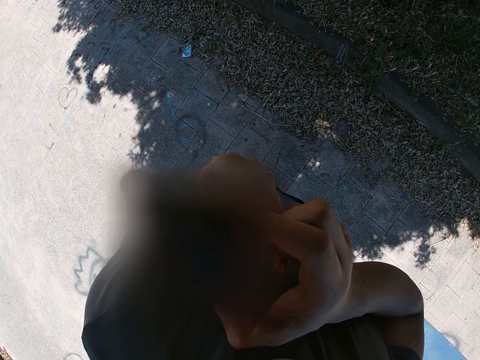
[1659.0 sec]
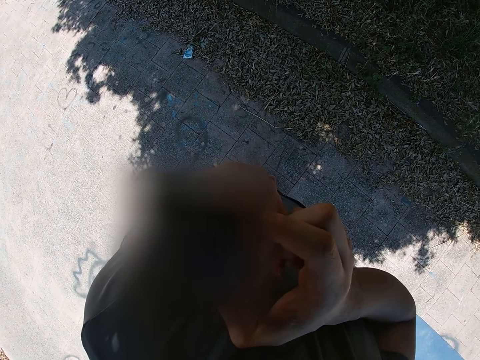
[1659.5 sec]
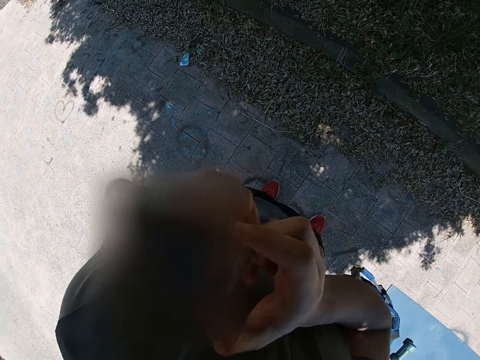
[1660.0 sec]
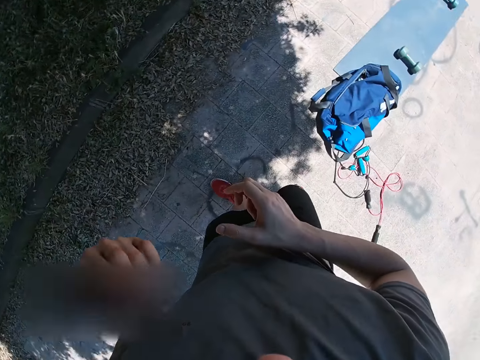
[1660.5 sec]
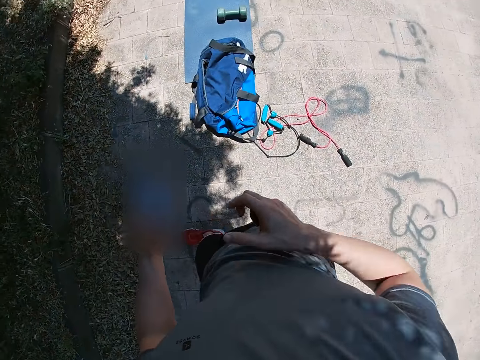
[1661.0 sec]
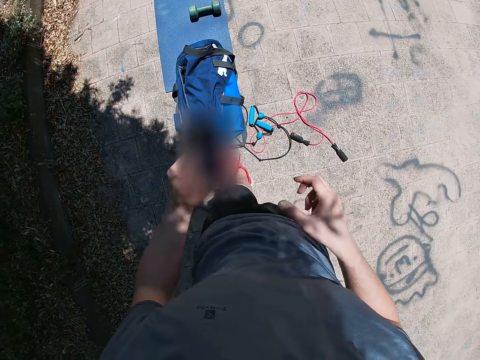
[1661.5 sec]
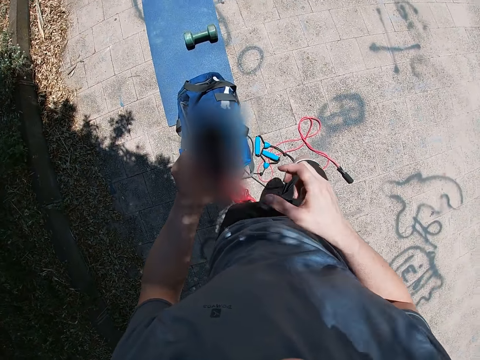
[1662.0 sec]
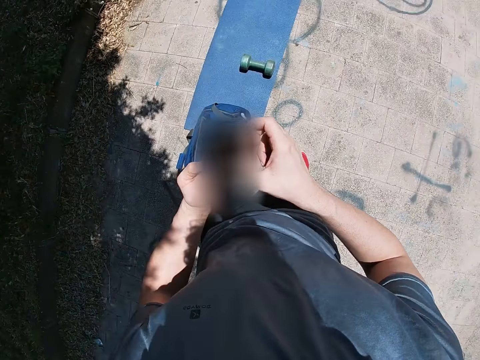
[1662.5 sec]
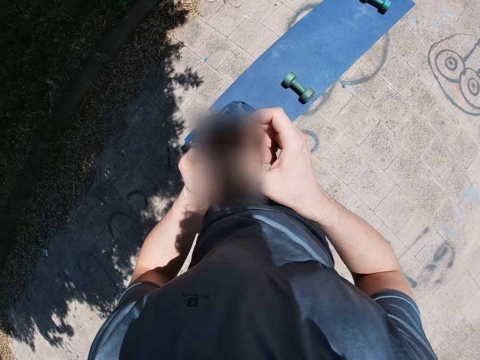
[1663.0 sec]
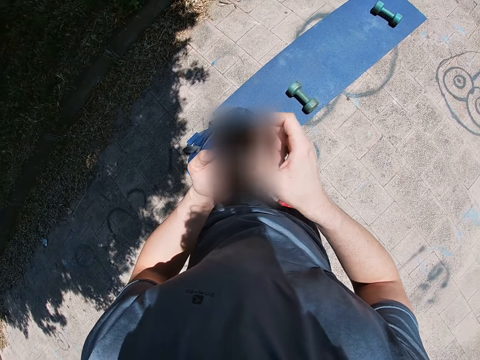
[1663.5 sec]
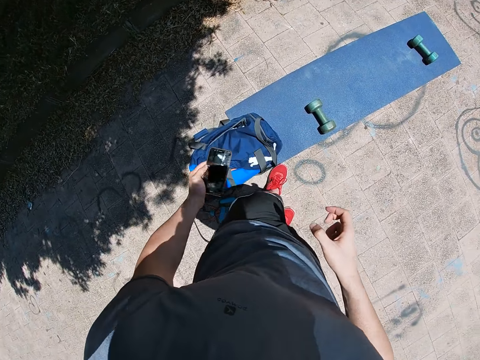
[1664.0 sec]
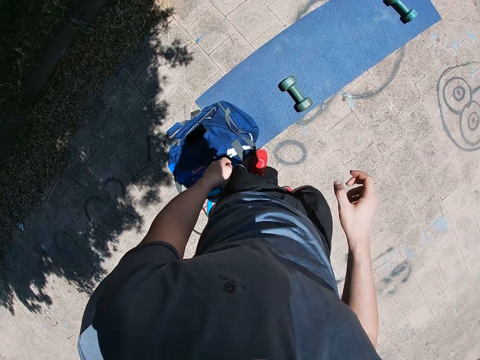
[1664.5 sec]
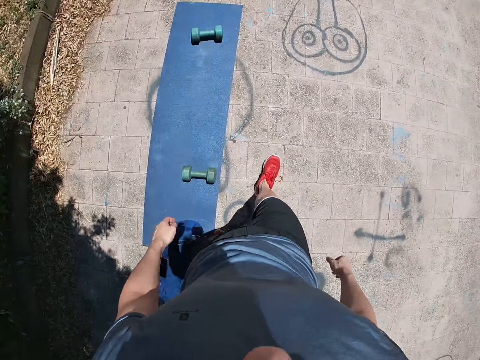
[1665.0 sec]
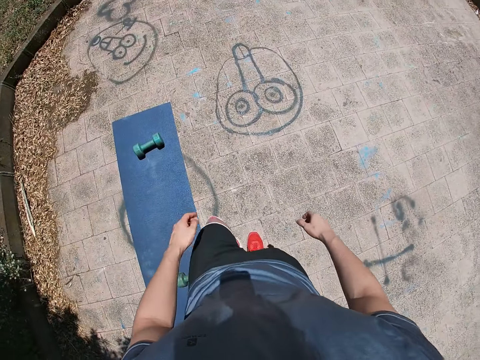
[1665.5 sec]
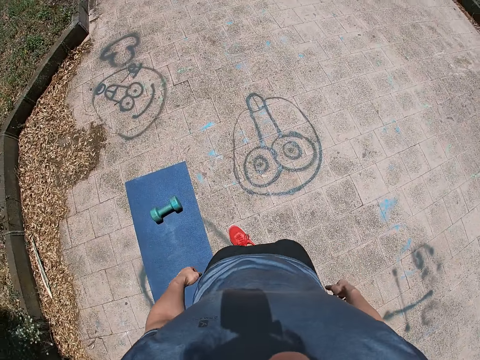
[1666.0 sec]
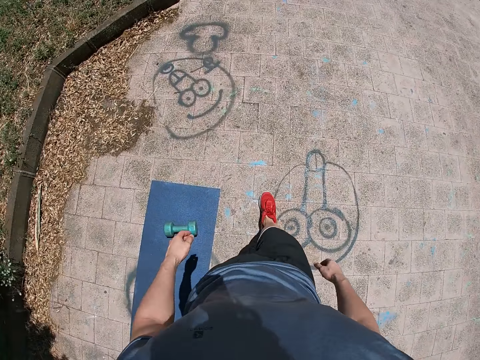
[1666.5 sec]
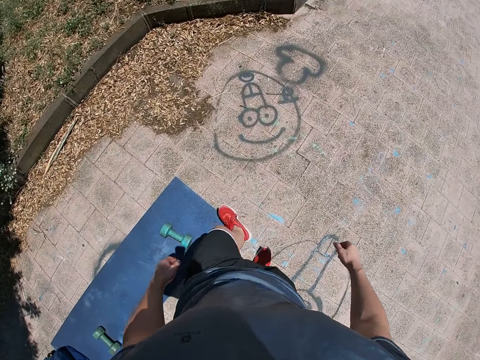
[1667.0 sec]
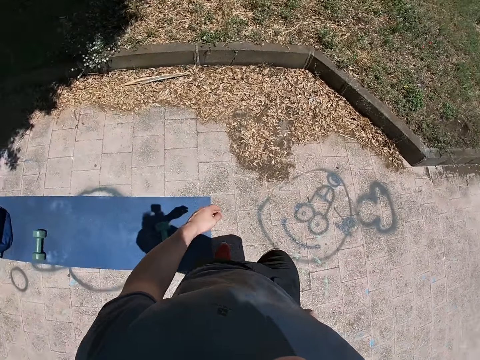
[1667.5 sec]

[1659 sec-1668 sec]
The camera wearer walks. He turns towards his backpack and yoga mat. He drops his mobile phone on his backpack. He walks towards the end on the yoga mat.

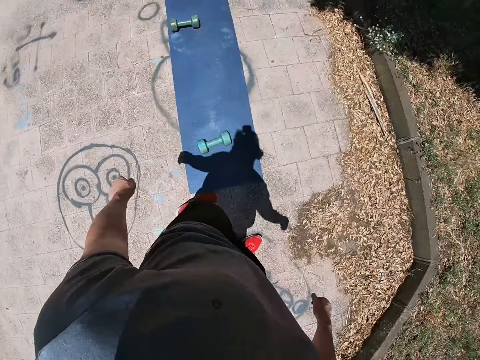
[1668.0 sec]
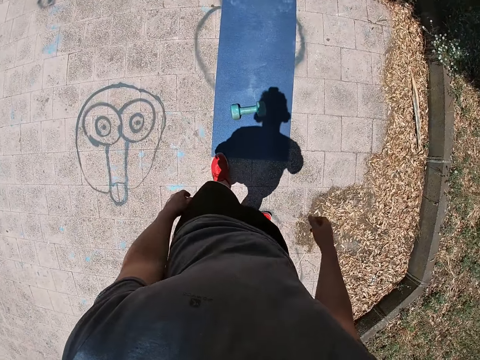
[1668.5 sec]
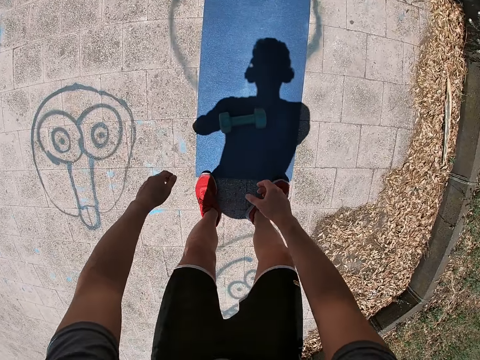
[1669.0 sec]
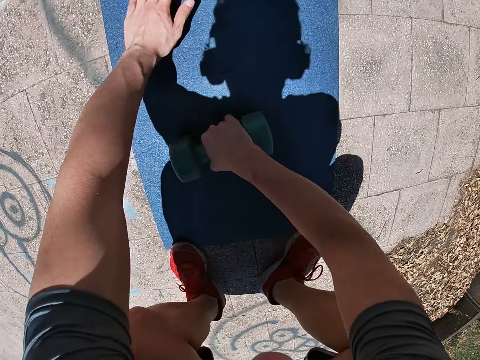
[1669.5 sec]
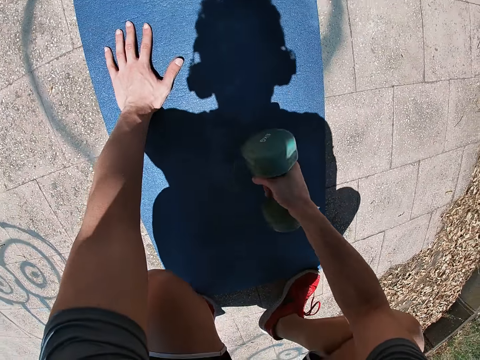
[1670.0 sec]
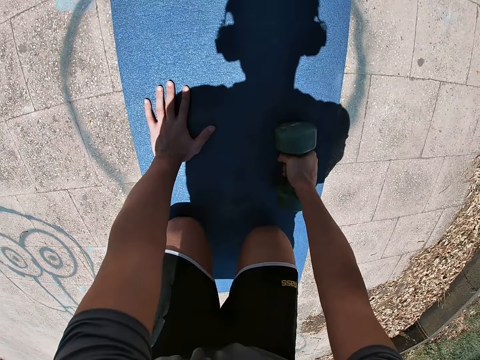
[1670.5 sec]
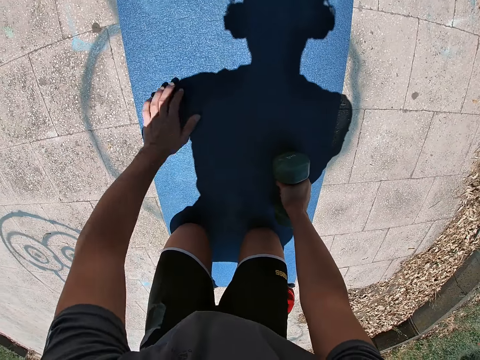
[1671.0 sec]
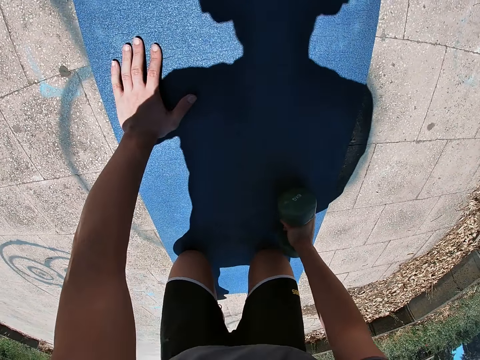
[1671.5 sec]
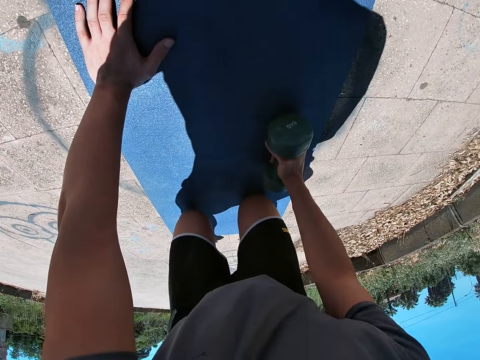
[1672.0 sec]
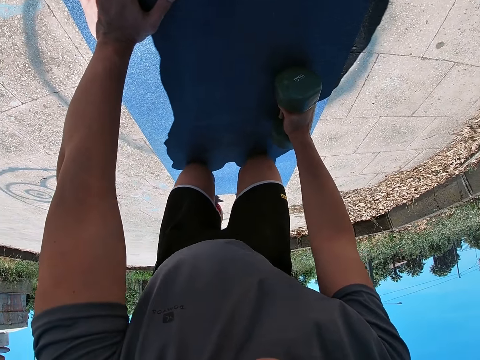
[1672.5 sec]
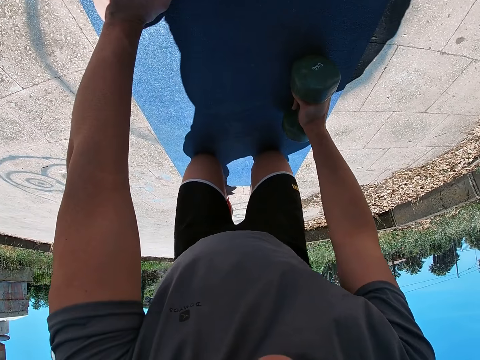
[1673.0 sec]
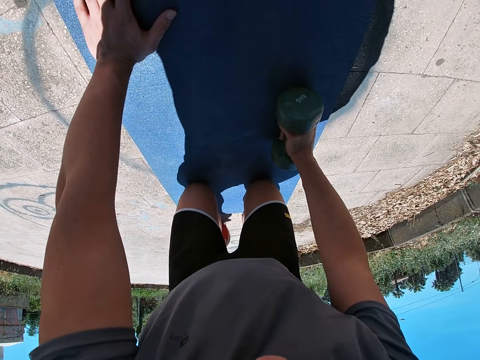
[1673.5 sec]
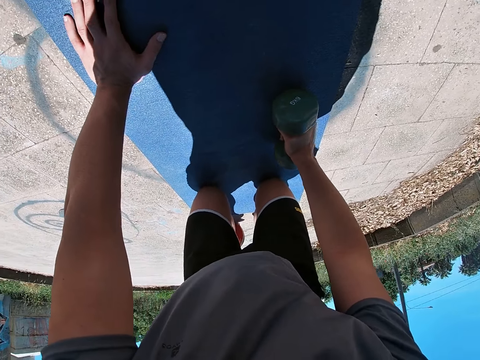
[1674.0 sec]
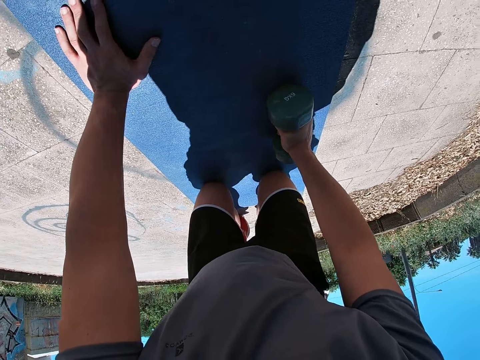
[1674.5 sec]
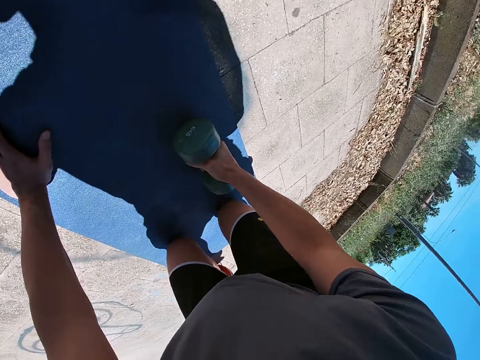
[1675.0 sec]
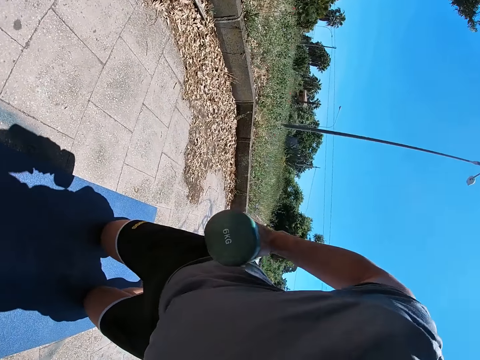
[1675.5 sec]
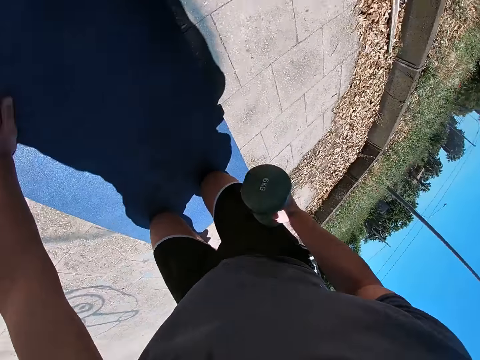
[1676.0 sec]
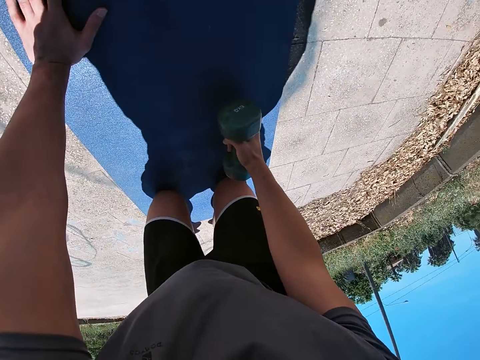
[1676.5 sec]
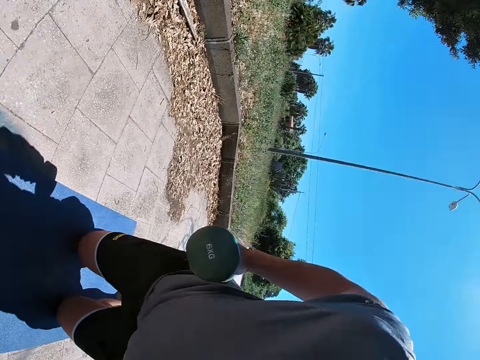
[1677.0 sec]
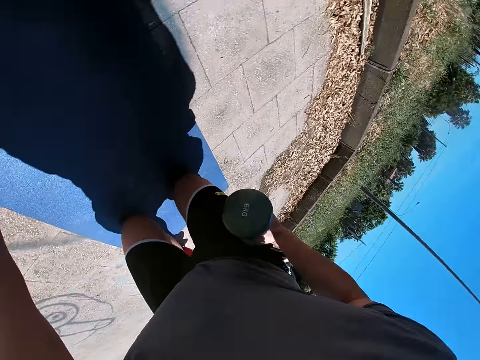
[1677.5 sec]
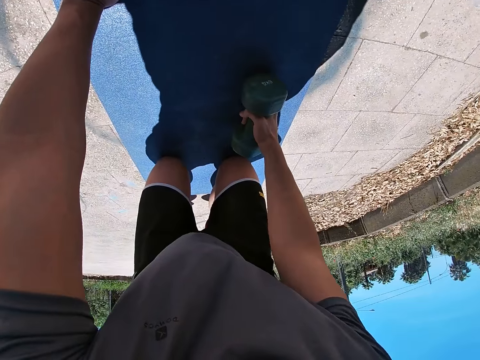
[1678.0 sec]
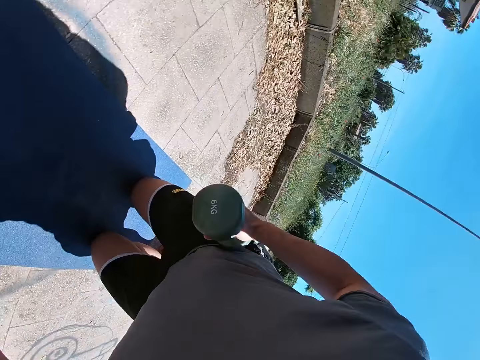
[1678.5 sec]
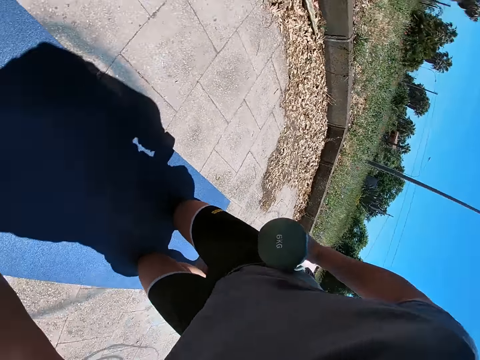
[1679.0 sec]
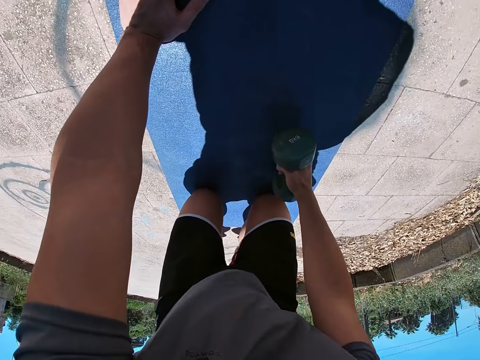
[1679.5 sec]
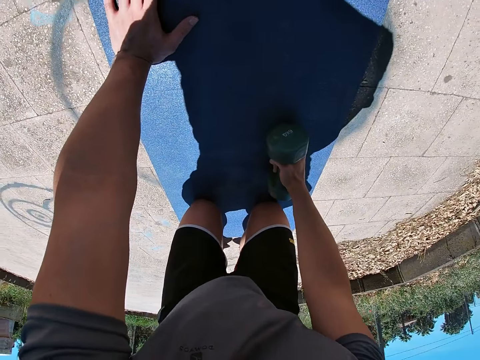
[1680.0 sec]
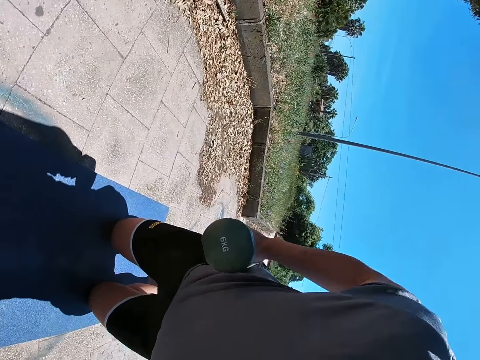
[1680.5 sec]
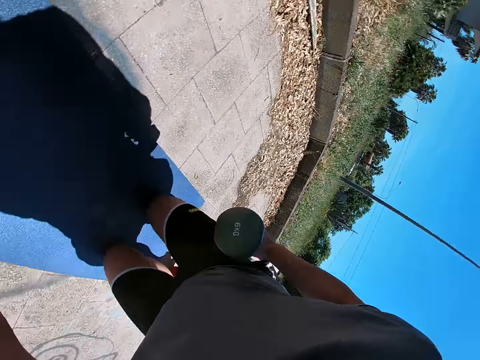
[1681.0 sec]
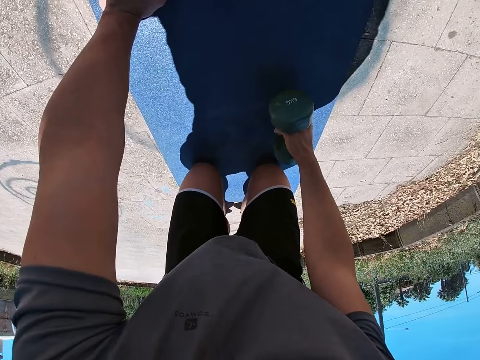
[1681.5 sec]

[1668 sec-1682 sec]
The camera wearer turns to face the yoga mat. He bends. He squats atop the yoga mat. He picks up the dumbbell on the yoga mat with his right hand. He kneels on the yoga mat in a crawling position. He crawls on the mat. He exercises with the dumbbell in his right hand on the yoga mat. He lifts the dumbbell up and down with the right hand.

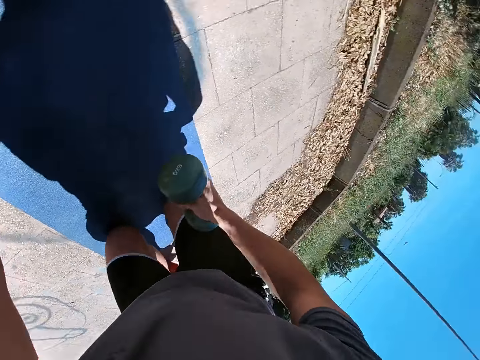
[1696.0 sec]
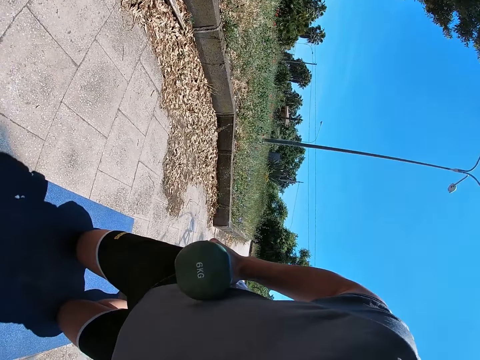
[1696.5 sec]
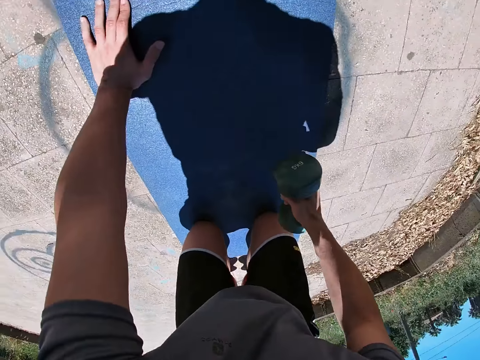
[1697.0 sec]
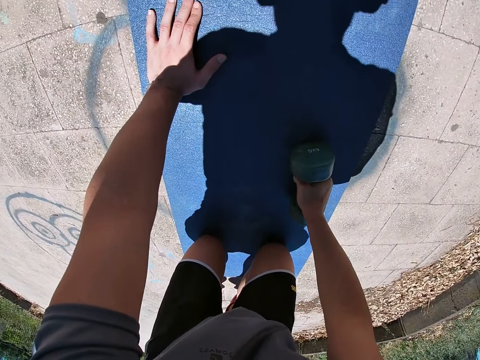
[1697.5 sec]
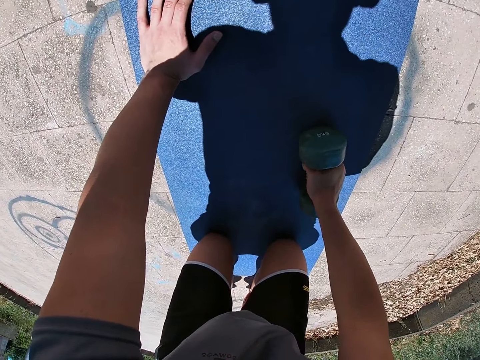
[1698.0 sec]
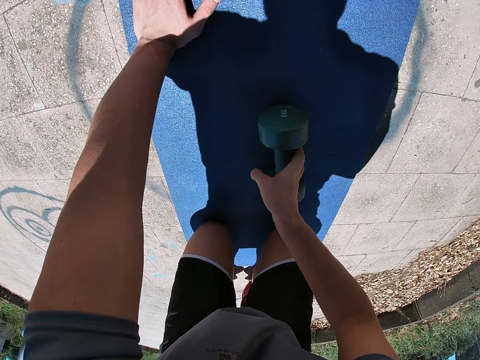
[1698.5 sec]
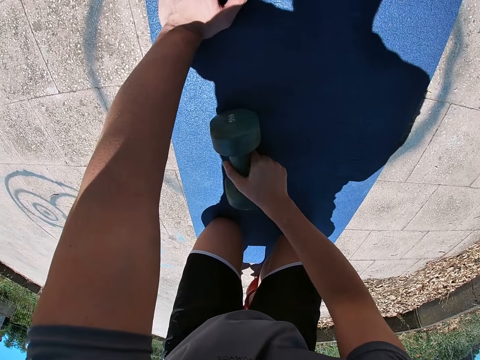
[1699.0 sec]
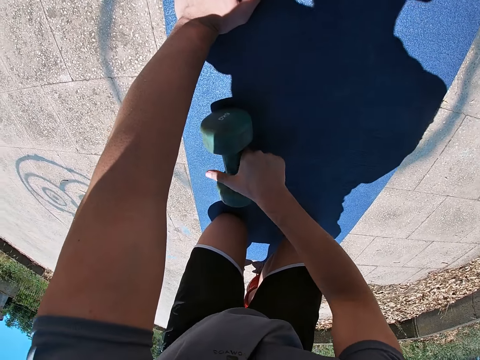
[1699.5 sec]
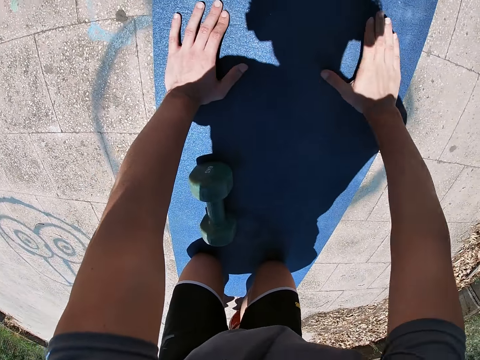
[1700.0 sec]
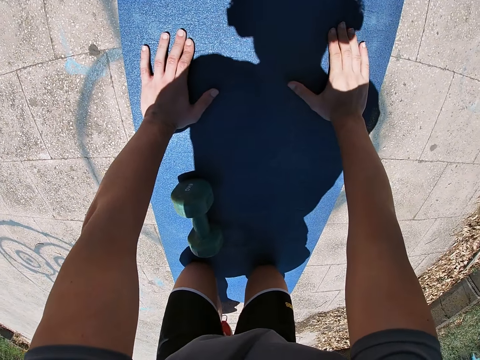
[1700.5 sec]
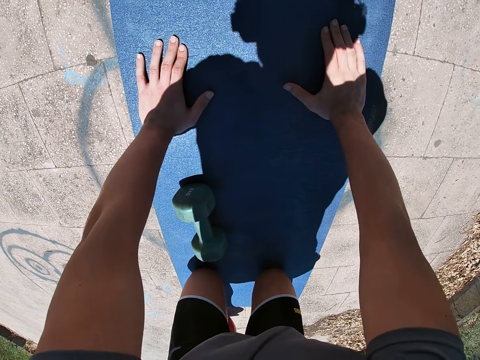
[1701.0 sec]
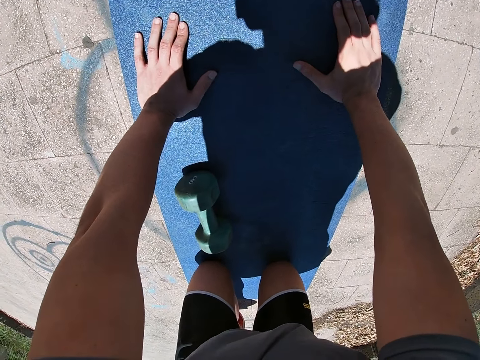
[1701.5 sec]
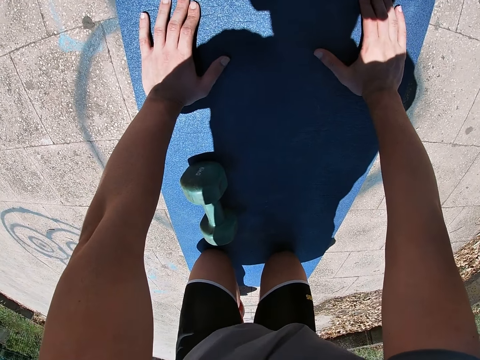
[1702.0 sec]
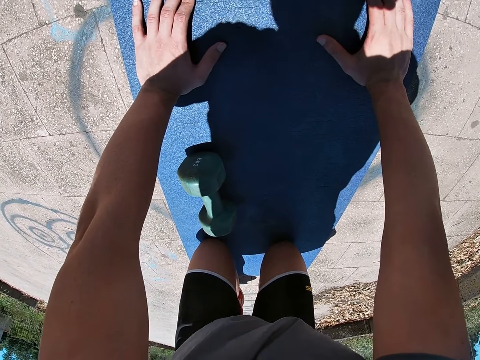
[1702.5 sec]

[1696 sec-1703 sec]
The camera wearer stops lifting the dumbbell. He rolls the dumbbell on the yoga mat from his right hand. He places both hands on the yoga mat while in the crawling position.
